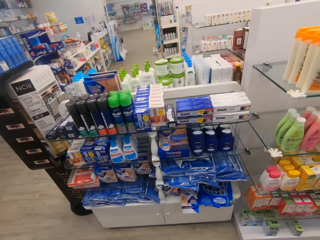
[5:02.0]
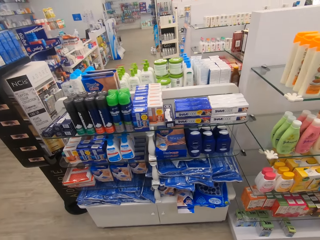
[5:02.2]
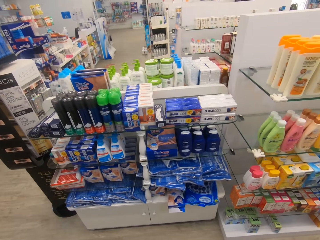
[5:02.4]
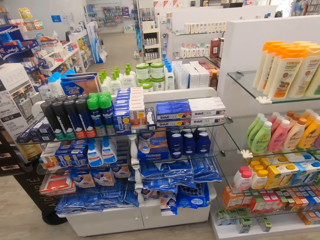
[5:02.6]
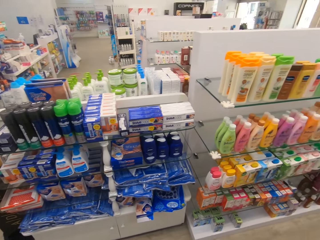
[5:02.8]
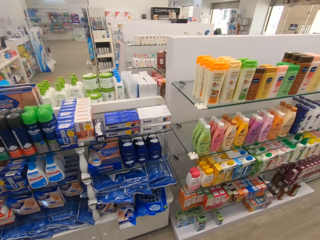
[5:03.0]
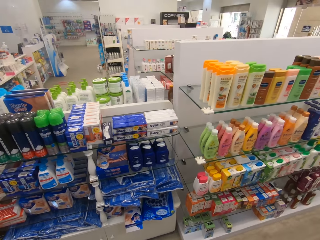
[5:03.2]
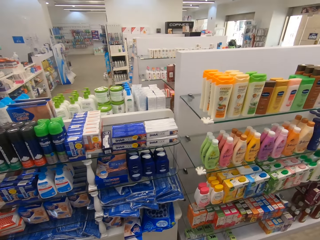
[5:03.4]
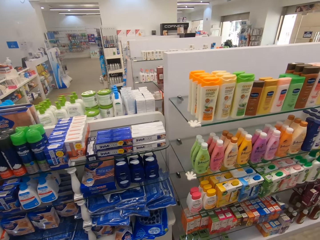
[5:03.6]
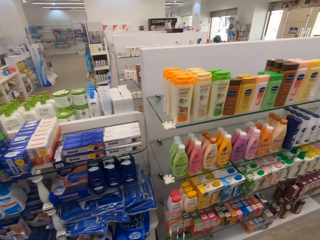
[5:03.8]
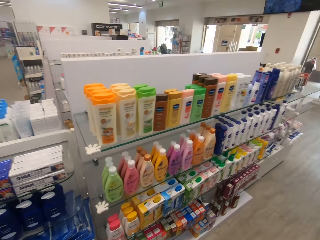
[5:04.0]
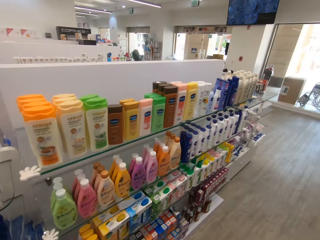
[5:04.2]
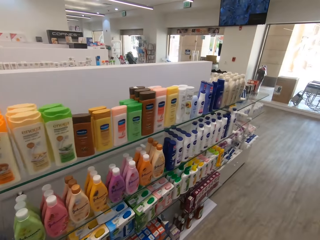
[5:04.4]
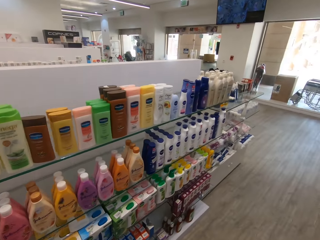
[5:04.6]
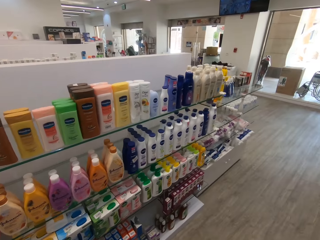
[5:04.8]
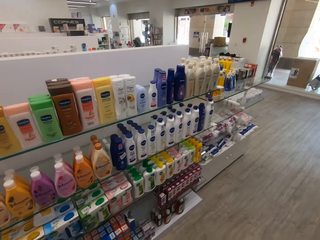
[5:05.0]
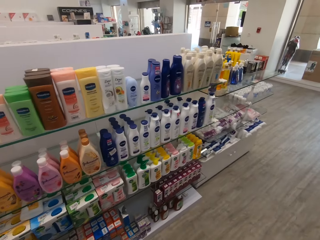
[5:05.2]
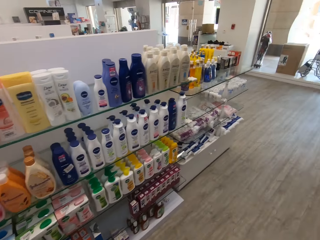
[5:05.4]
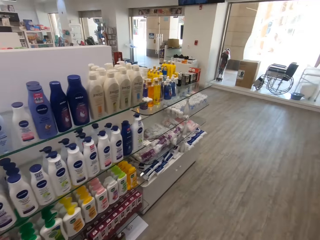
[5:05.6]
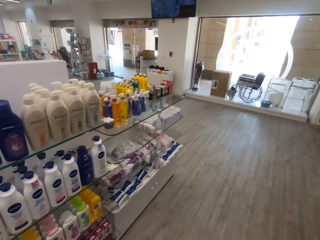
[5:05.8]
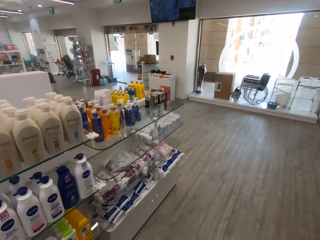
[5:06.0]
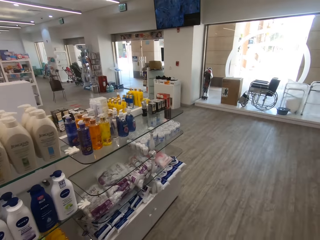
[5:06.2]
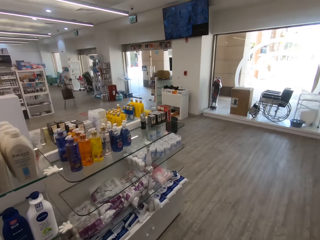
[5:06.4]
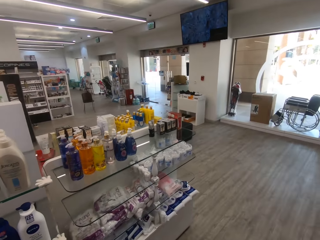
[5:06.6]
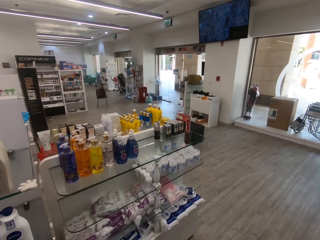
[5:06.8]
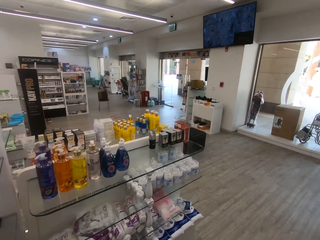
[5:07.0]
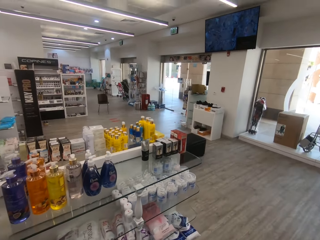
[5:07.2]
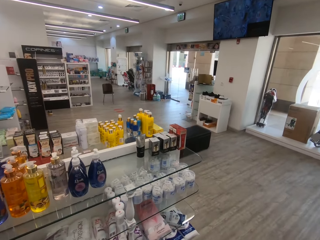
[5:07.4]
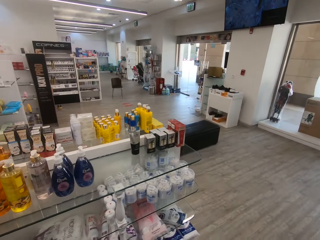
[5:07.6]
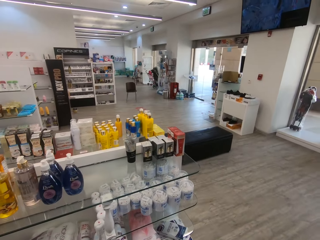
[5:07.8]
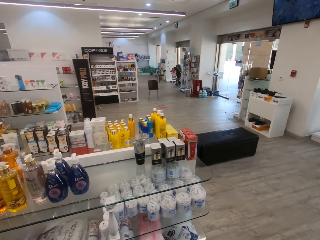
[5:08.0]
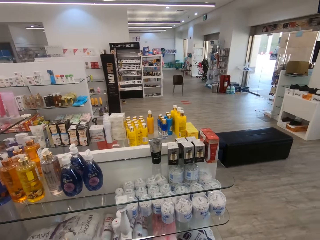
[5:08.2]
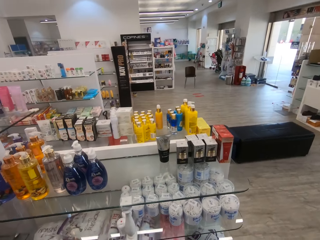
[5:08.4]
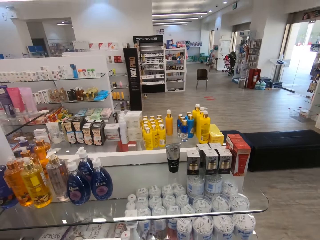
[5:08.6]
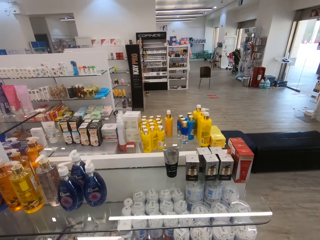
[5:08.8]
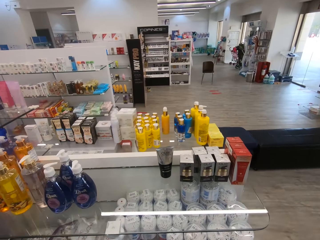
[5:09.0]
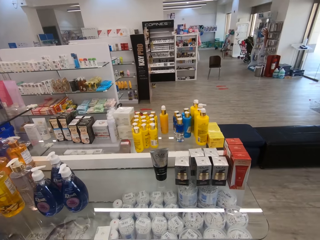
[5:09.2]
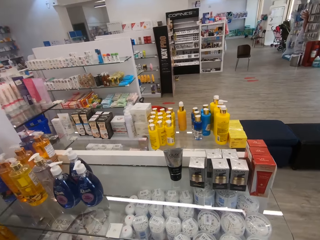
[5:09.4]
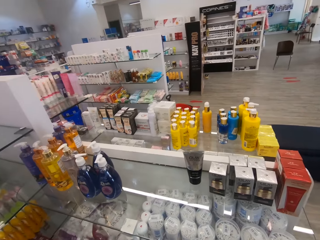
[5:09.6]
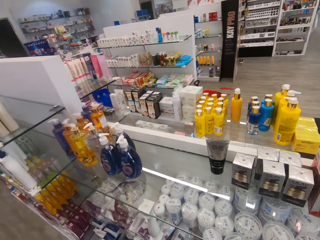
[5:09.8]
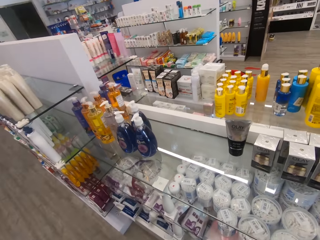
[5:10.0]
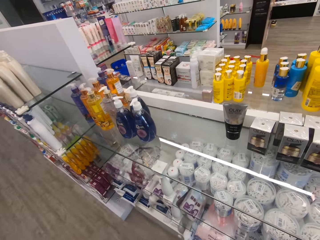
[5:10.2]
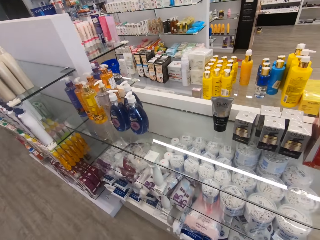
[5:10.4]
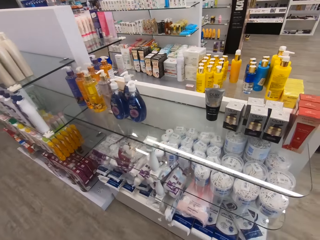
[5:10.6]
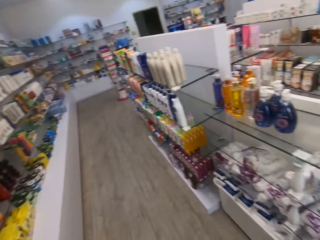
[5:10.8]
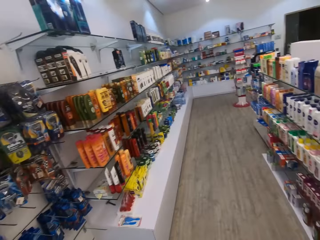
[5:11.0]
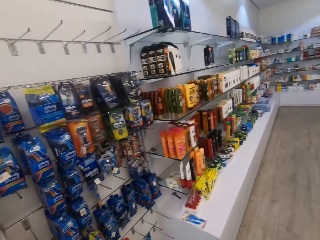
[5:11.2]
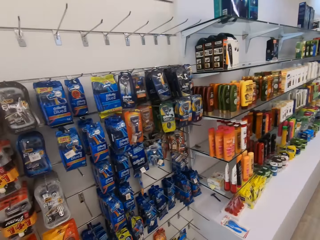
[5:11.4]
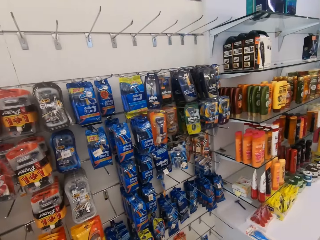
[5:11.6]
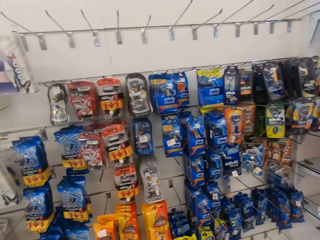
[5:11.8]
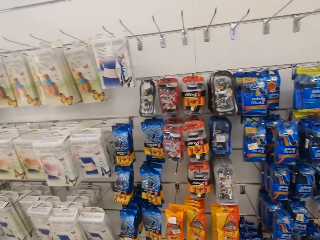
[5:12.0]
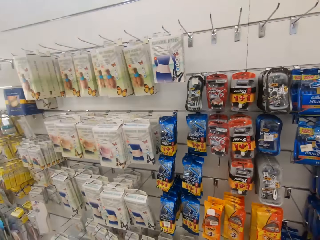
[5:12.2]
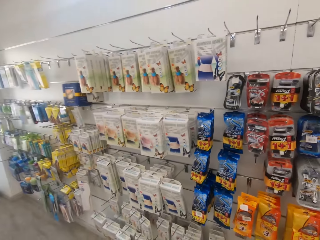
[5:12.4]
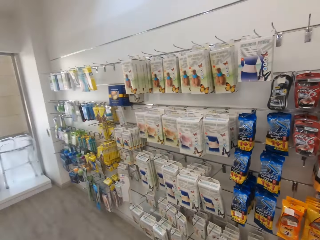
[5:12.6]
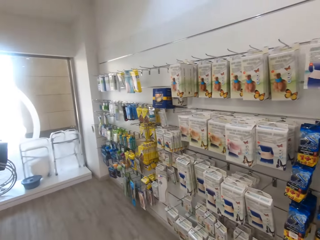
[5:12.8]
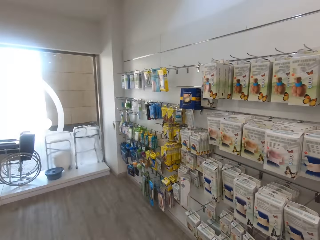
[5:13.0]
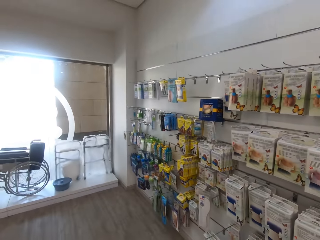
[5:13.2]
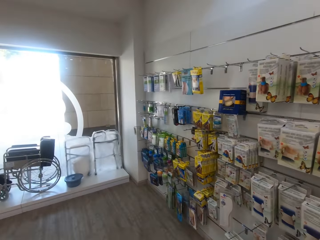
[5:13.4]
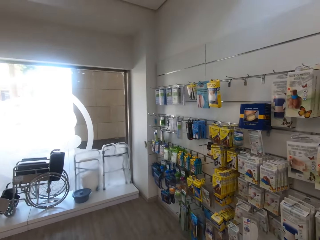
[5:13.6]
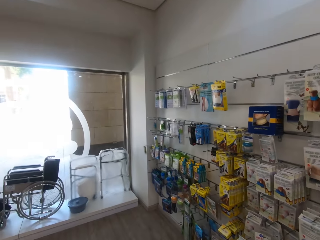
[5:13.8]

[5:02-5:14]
The camera wearer looks around the shelves. They look around the supermarket.

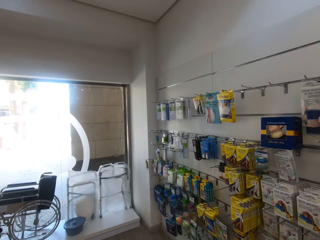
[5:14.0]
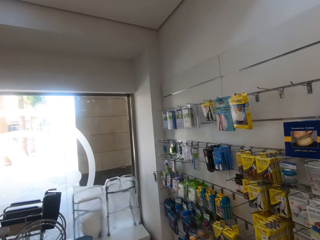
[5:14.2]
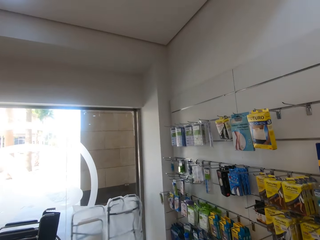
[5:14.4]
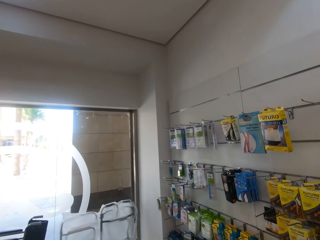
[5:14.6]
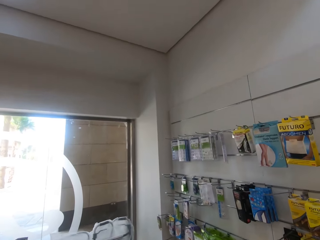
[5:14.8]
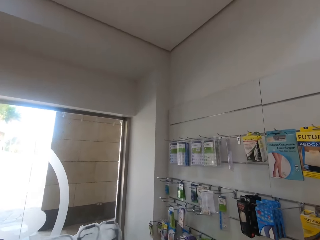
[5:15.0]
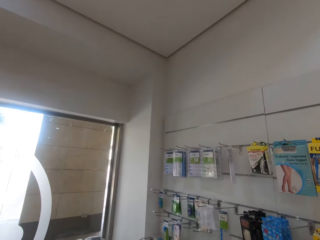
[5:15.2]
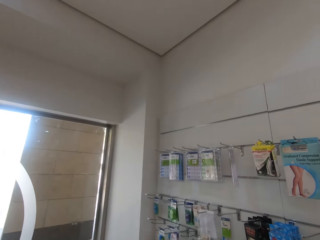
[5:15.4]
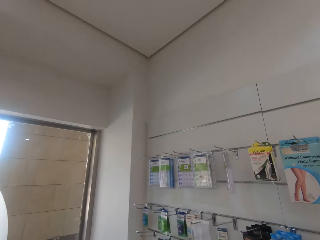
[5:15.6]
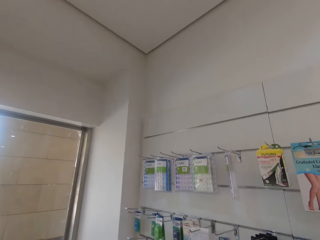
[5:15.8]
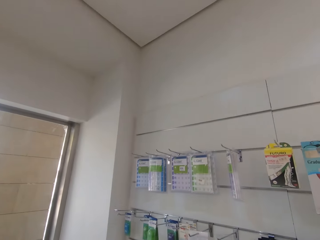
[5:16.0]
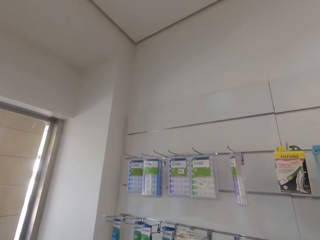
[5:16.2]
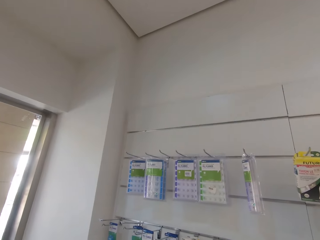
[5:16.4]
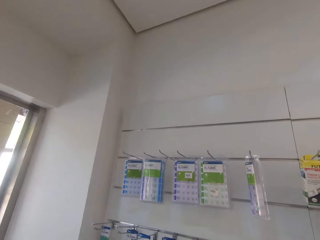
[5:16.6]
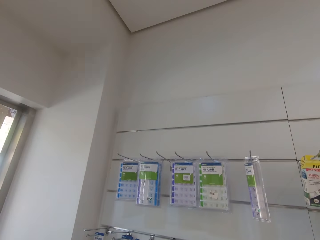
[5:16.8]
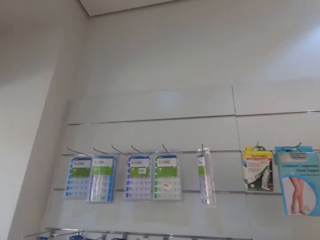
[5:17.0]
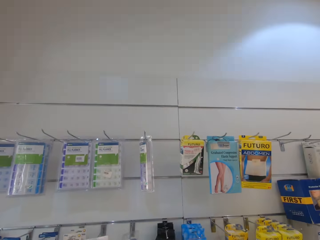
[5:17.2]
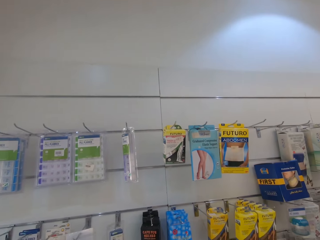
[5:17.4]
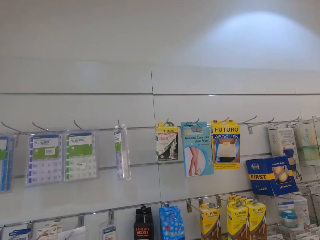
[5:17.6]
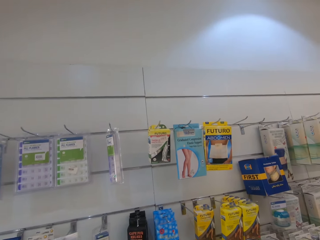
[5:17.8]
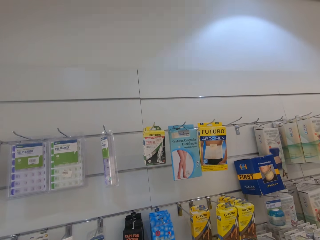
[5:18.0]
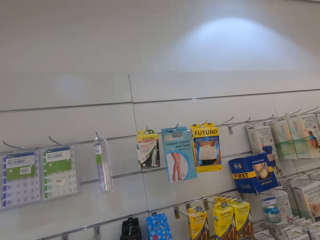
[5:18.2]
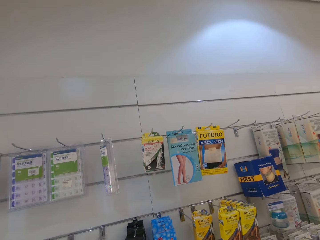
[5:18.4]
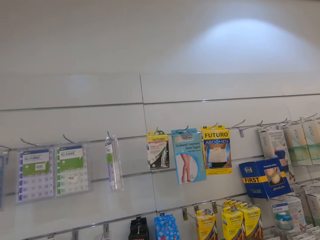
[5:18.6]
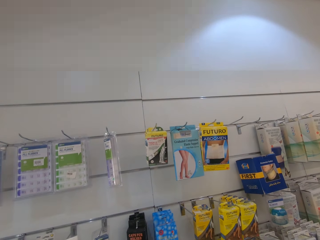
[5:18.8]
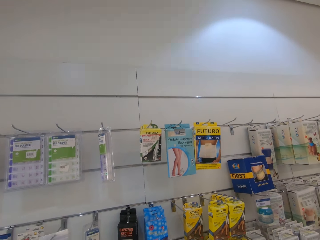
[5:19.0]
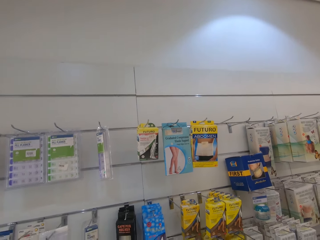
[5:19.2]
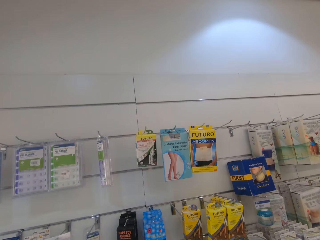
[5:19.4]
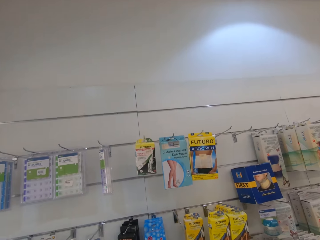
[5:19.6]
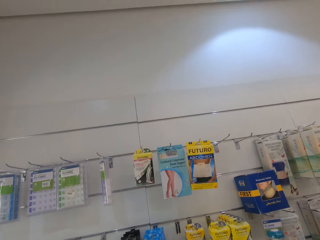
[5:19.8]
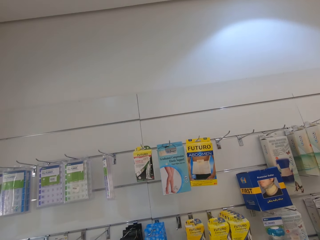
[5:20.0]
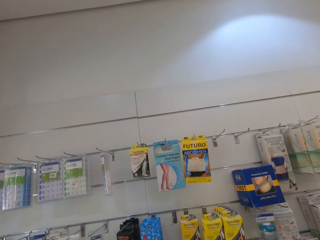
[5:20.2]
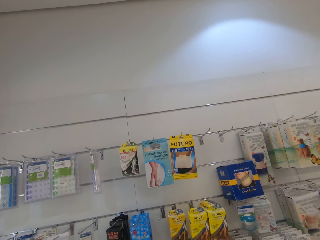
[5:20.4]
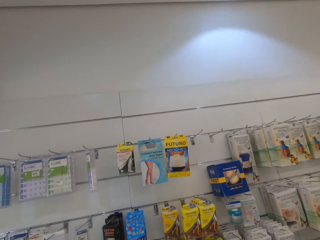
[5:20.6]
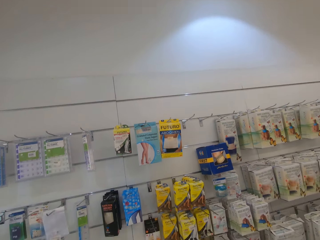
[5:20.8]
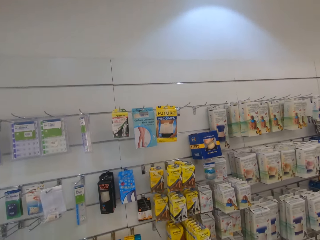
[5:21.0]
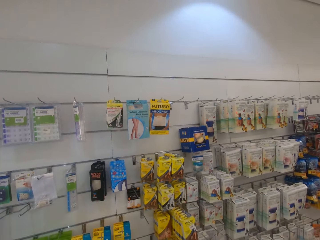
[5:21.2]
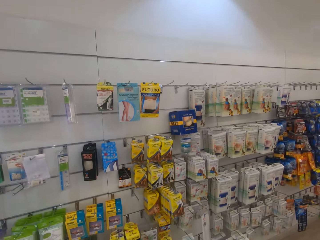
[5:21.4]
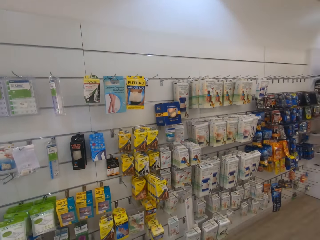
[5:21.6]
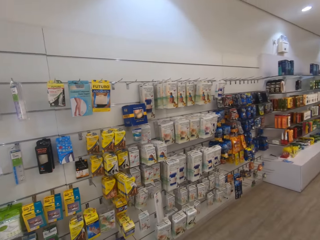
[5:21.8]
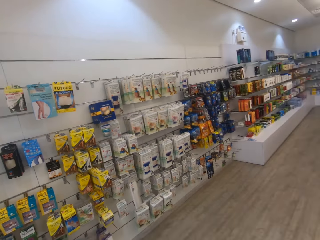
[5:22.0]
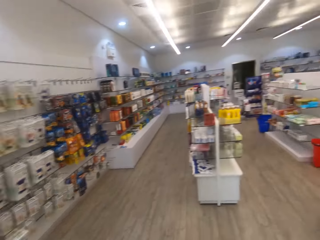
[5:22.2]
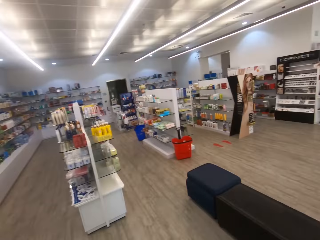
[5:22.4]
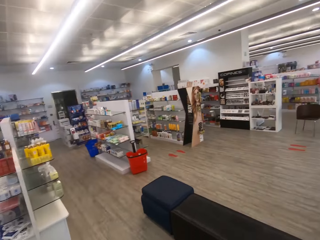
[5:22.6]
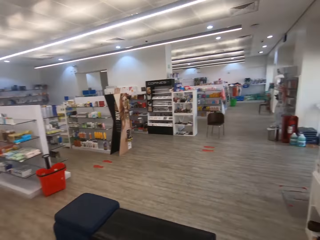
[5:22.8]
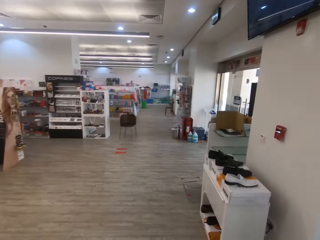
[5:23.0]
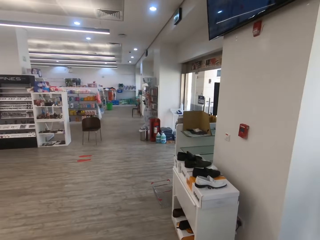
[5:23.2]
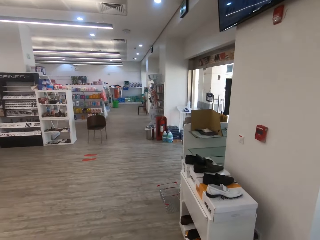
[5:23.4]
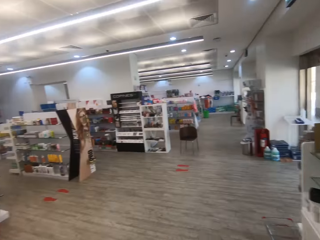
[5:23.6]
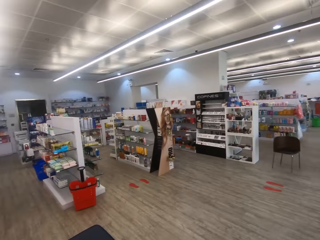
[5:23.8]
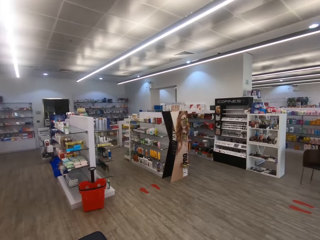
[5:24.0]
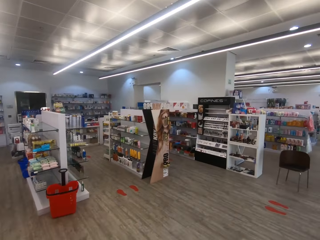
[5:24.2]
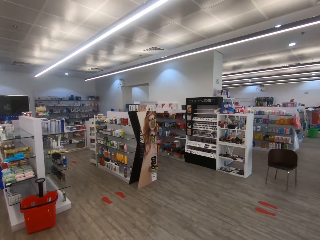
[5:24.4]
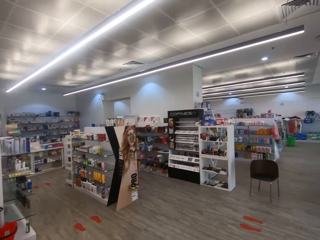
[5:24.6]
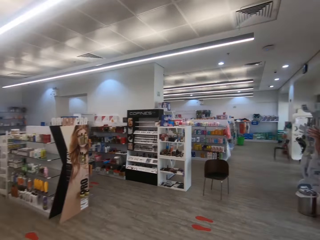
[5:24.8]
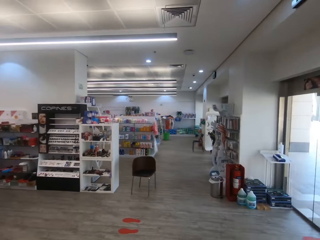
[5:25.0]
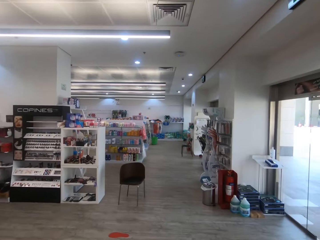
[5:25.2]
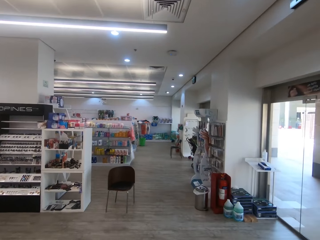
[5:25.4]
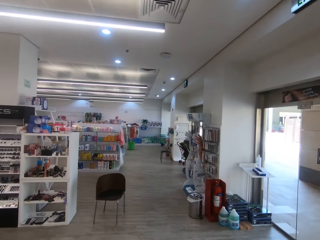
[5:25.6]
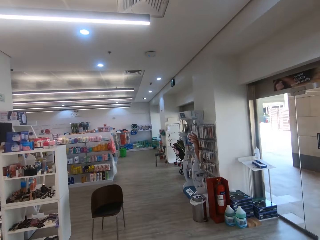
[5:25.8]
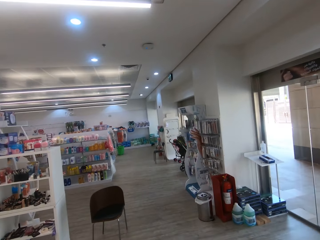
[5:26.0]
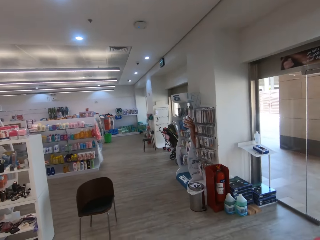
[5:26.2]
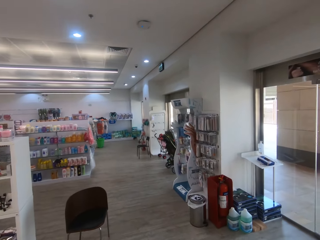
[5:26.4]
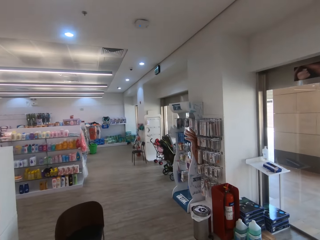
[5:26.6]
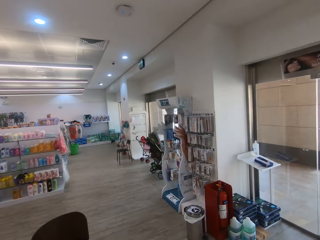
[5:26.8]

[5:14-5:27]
The camera wearer walks around. They look around the shelves. They walk around.
